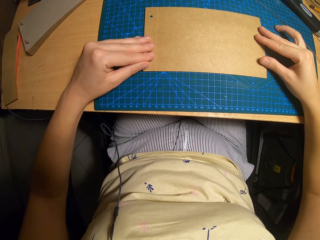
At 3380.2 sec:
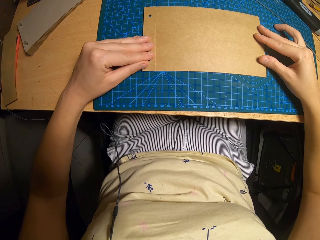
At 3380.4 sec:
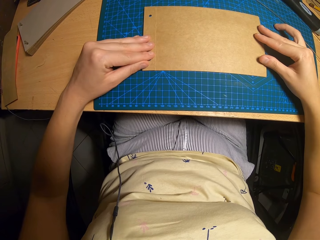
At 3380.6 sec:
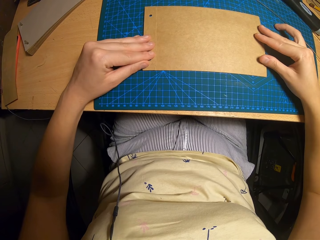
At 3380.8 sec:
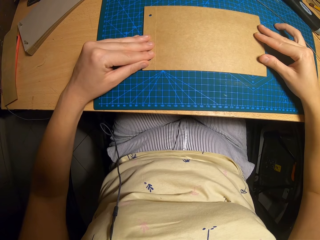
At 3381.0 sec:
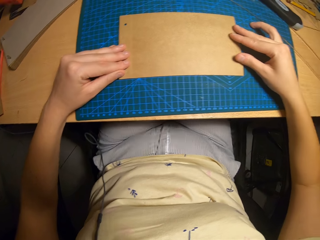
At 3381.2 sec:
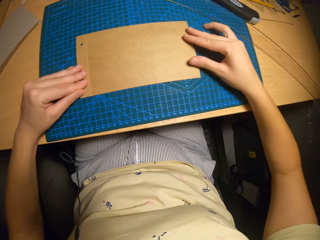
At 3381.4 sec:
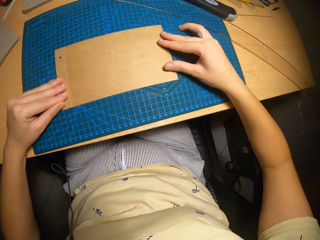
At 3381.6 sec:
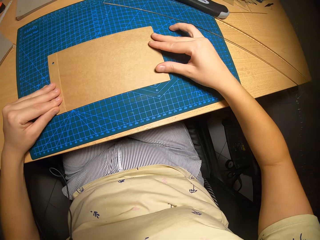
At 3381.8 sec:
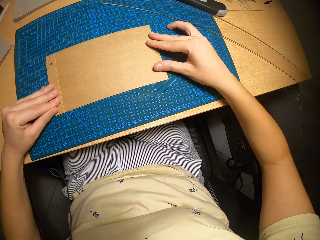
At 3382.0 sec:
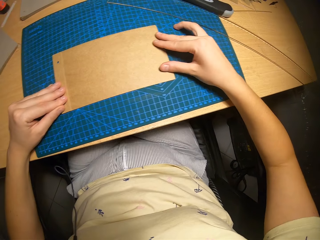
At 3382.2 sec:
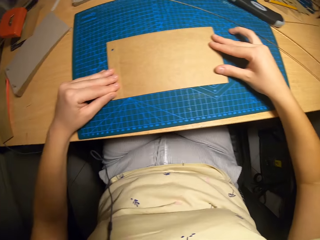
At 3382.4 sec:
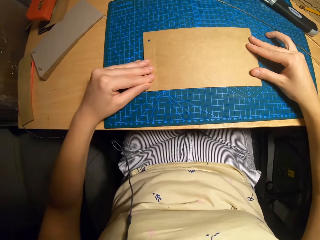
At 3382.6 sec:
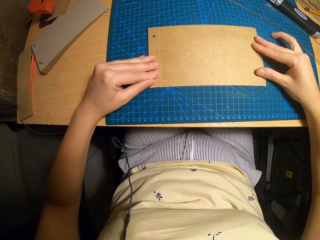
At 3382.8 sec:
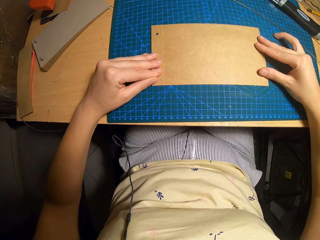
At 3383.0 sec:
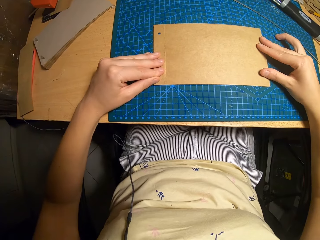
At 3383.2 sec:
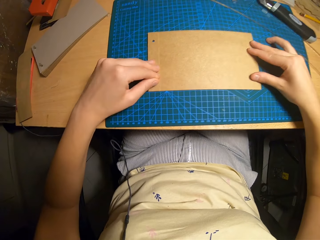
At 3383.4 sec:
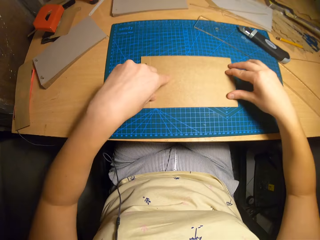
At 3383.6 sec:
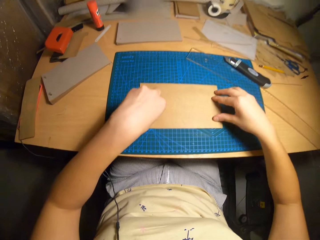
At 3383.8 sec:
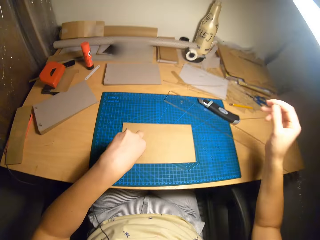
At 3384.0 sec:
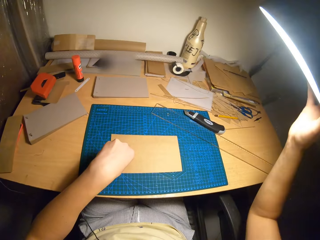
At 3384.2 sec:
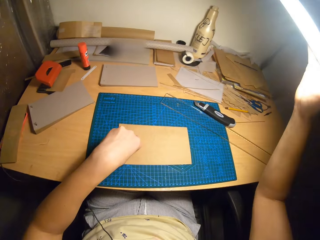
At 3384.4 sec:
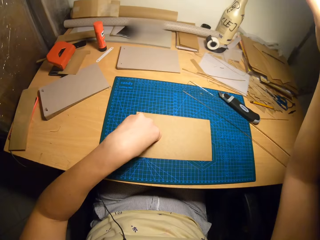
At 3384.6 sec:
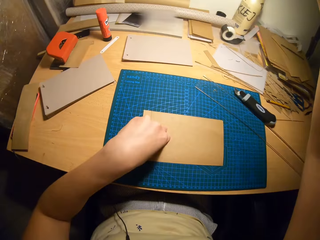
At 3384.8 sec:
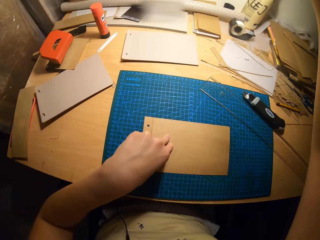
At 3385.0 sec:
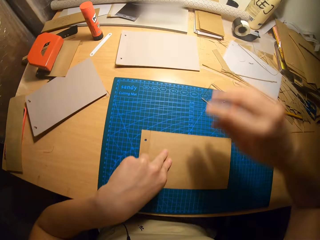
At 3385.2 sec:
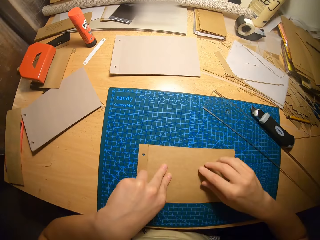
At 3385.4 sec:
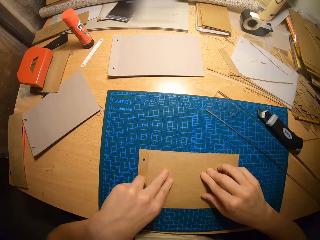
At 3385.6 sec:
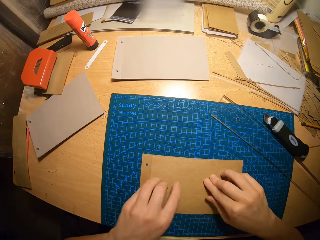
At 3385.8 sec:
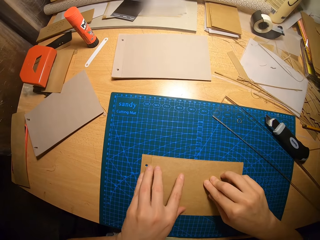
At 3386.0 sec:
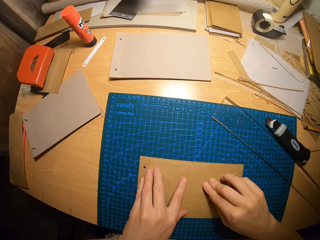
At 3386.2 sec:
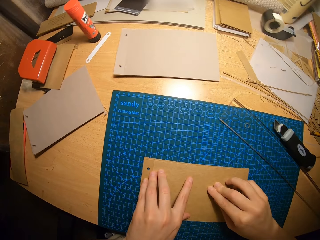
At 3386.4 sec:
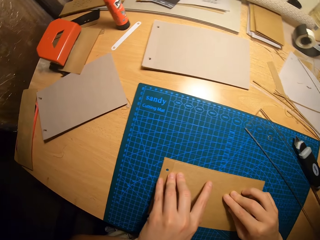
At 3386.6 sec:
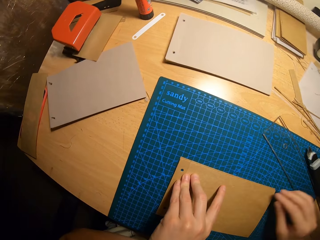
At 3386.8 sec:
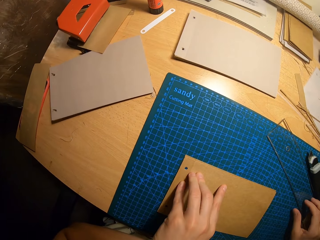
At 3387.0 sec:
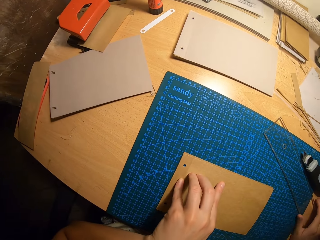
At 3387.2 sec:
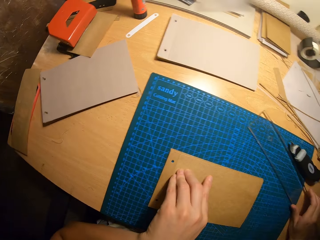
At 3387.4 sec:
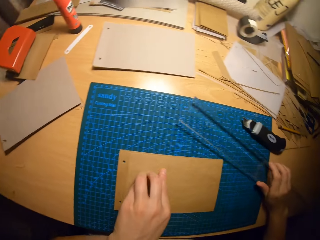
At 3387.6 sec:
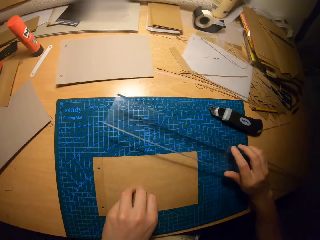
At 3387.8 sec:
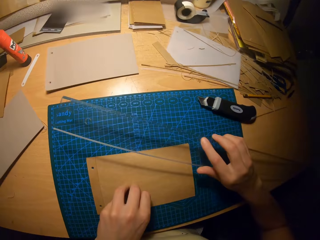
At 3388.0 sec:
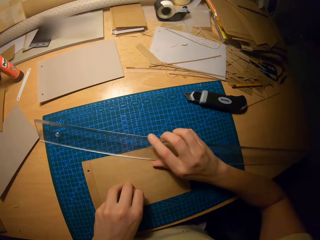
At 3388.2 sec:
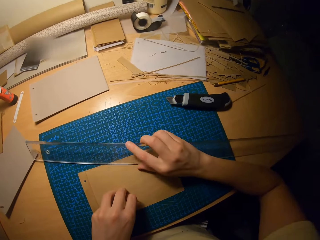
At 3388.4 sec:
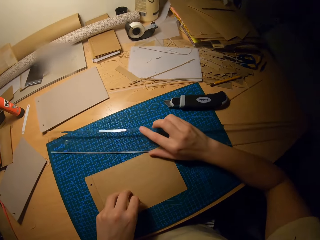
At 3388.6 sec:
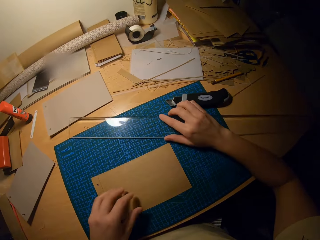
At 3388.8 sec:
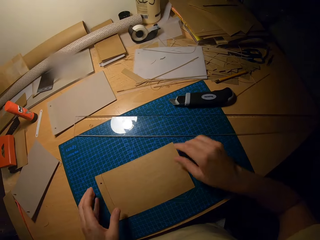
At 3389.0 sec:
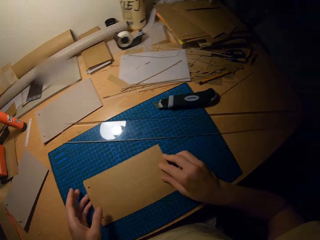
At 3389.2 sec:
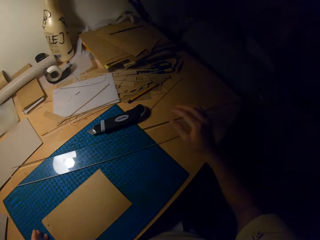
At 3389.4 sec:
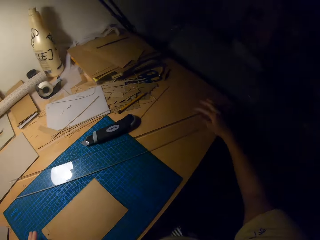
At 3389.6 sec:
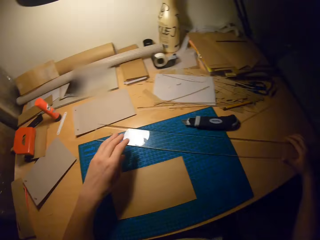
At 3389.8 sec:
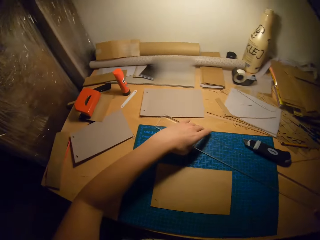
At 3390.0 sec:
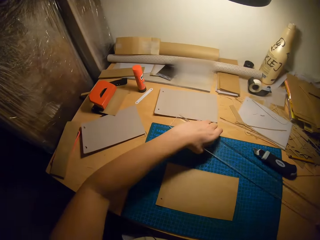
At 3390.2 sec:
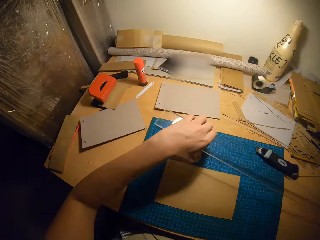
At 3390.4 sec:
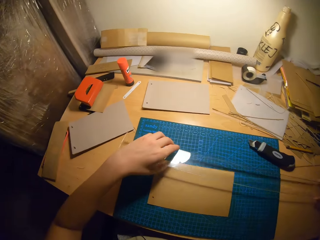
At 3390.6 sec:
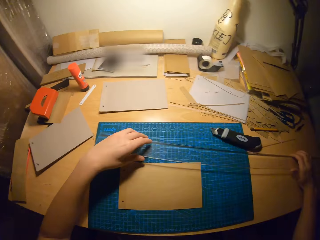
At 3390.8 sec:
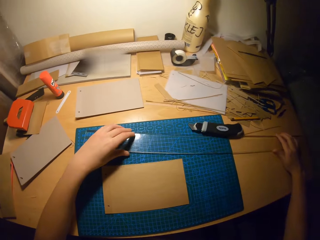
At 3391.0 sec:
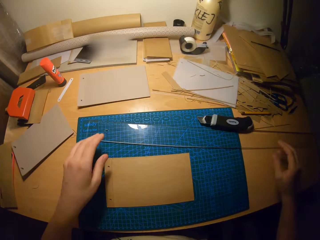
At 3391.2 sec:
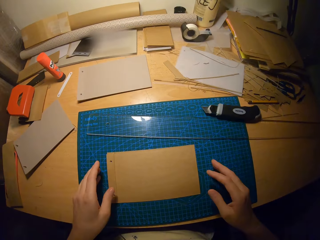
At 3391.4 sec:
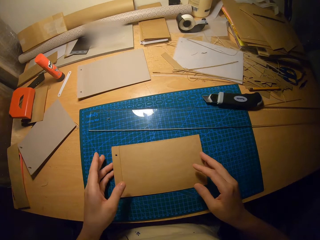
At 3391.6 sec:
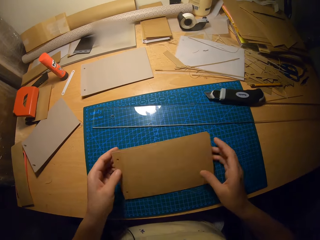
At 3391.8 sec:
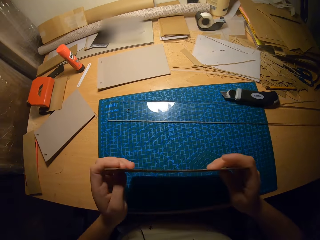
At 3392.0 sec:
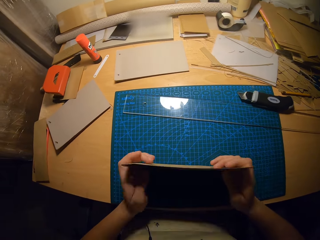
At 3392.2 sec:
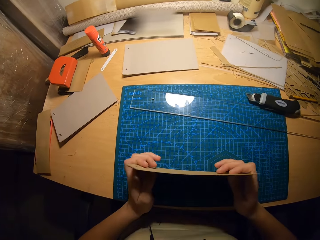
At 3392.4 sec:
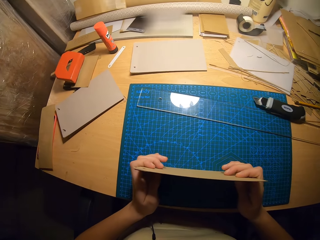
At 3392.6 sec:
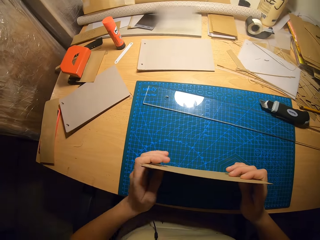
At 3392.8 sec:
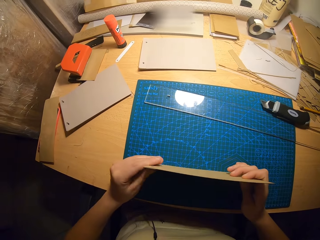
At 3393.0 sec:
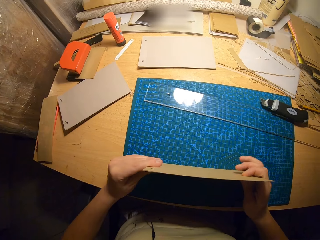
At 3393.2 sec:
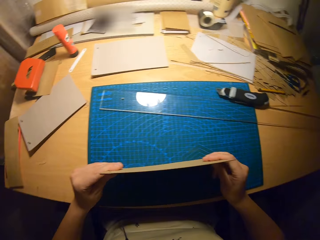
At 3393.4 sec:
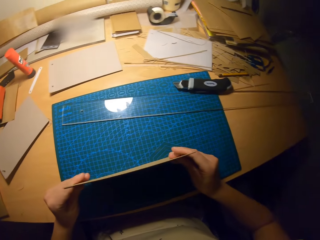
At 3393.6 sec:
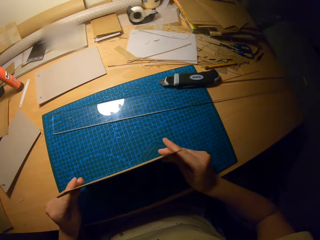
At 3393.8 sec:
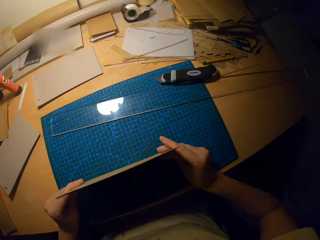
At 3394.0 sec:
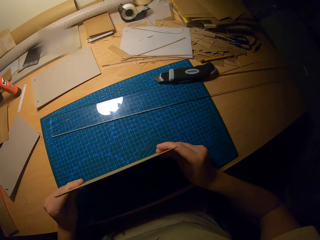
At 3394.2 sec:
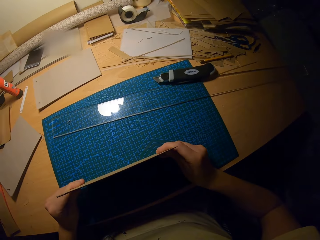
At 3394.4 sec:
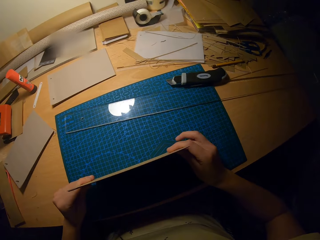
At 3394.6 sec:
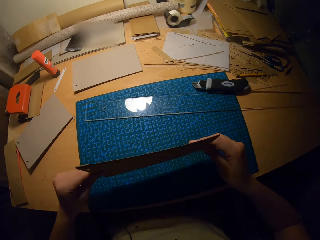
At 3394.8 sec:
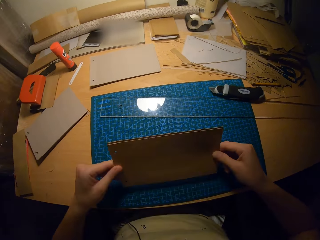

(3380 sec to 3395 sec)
The camera wearer adjusts the lamp on the floor with their right hand. They touch the cardboard with both hands. They hold the manila papers on the table with their hands. They take the ruler on the table with their right hand. They move the ruler in their right hand on the cutting mat. They put the ruler on the table. They turn the ruler on the table. They hold the ruler with both hands. They put the ruler on the table. They pick up the cardboards with both hands. They hold the manila paper on the table. They adjust the cardboards with both hands.

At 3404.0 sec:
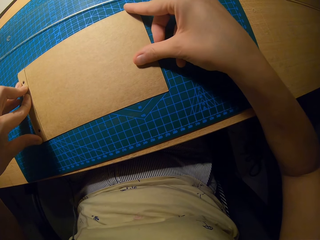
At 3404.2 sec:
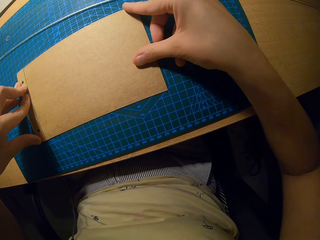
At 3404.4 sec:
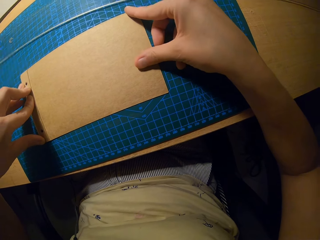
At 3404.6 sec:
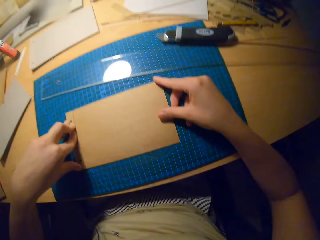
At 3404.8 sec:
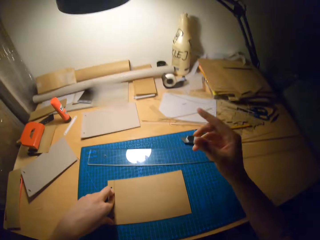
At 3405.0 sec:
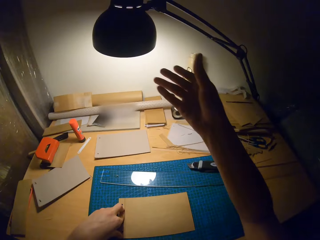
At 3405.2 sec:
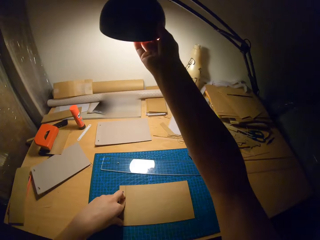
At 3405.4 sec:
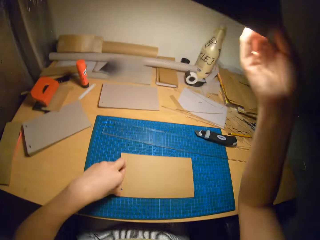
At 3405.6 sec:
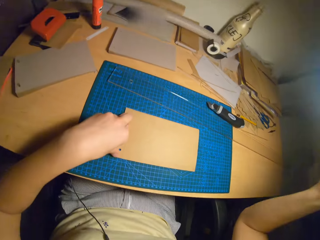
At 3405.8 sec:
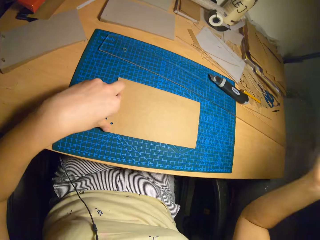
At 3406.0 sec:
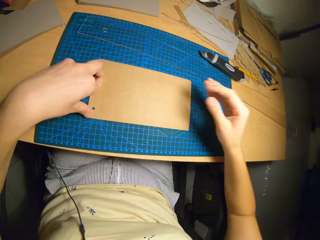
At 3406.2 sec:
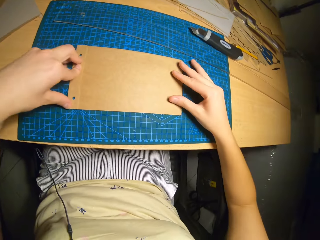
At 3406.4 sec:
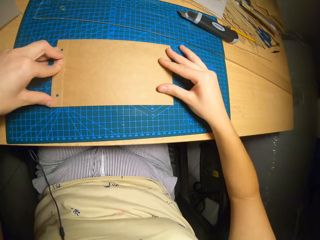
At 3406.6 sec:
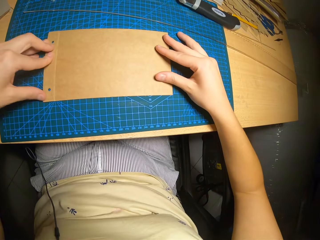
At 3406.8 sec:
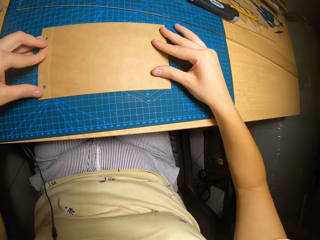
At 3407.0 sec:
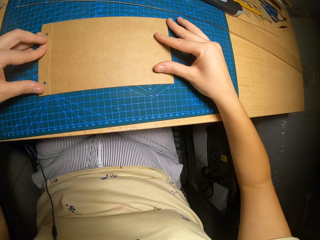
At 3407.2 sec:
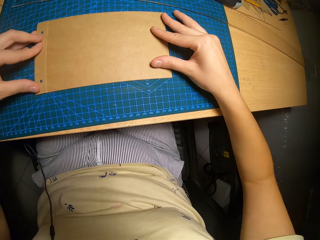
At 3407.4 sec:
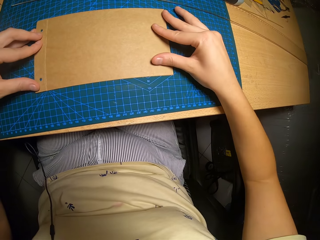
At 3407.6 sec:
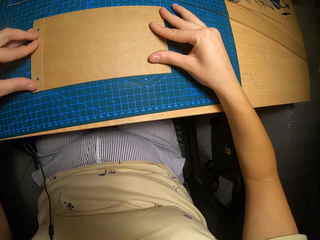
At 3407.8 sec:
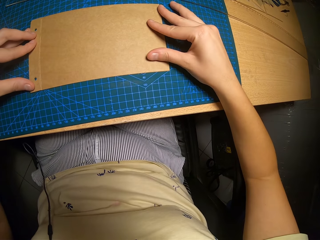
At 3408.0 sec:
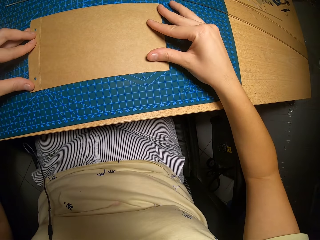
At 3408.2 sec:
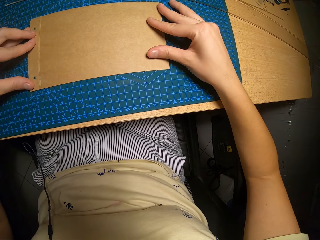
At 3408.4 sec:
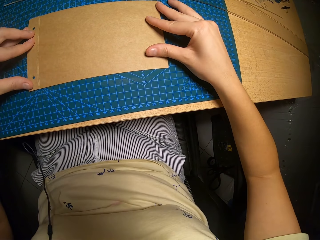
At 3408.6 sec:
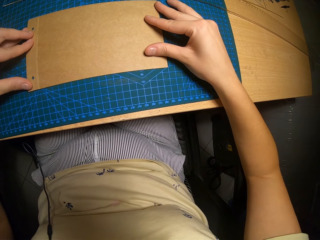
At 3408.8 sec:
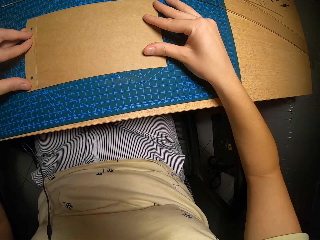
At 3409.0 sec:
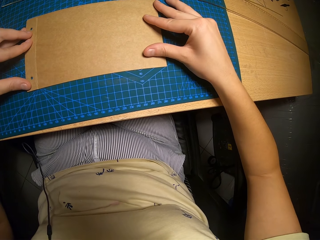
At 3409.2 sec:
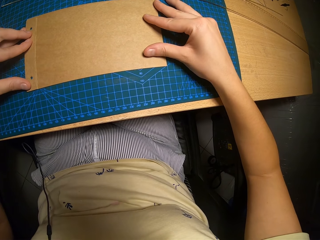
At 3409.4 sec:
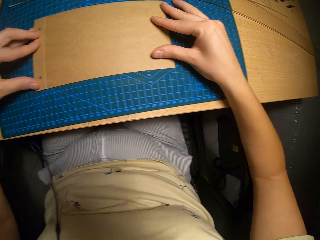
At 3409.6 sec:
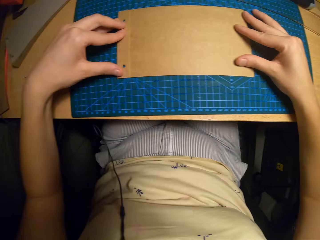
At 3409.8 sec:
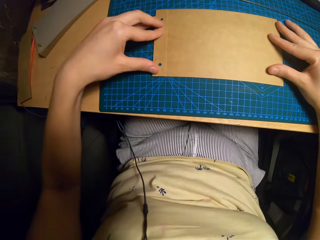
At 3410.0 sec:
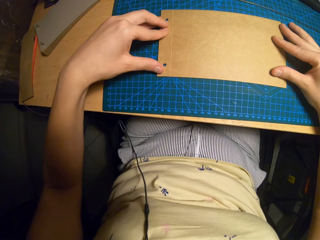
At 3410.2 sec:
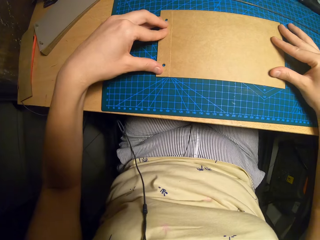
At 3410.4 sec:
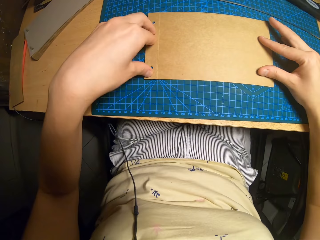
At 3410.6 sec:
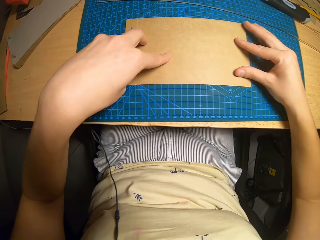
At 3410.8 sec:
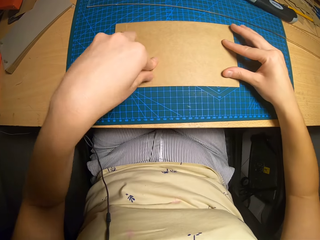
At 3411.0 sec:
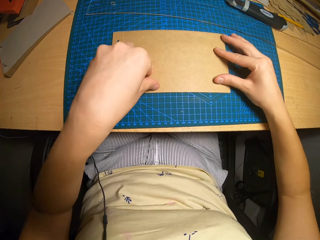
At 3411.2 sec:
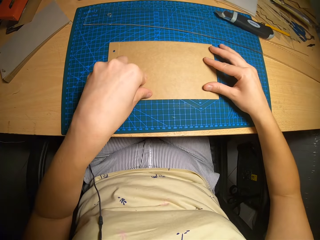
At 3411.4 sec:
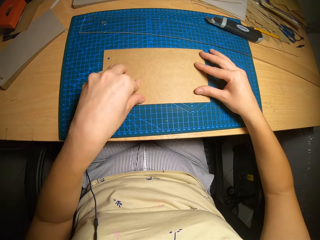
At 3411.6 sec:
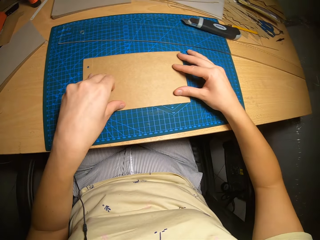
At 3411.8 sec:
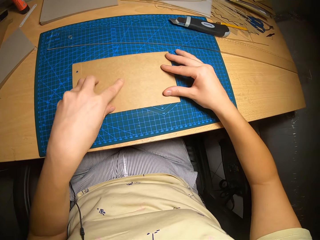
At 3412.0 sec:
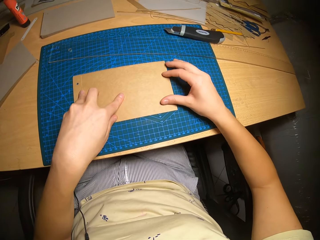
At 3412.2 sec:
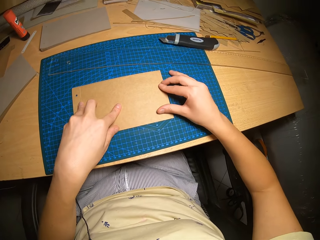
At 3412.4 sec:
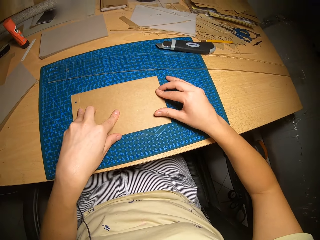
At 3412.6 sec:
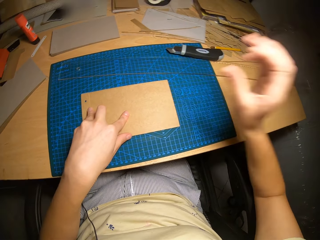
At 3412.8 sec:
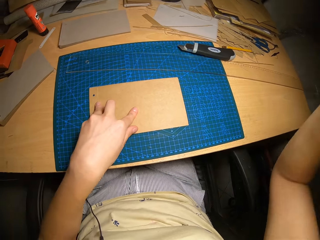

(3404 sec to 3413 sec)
The camera wearer adjusts the lamp on the floor with their right hand. They touch the cardboard with both hands. They hold the manila paper on the table.
